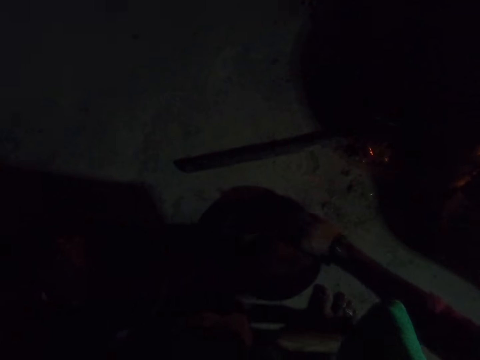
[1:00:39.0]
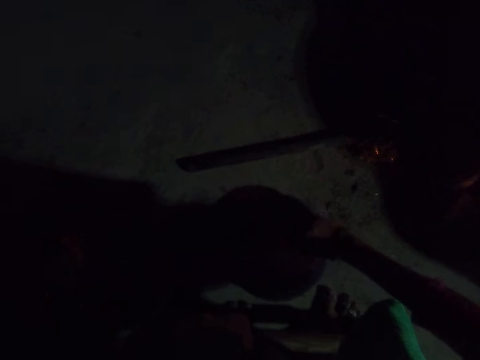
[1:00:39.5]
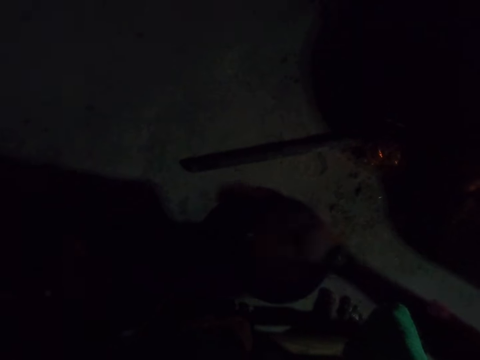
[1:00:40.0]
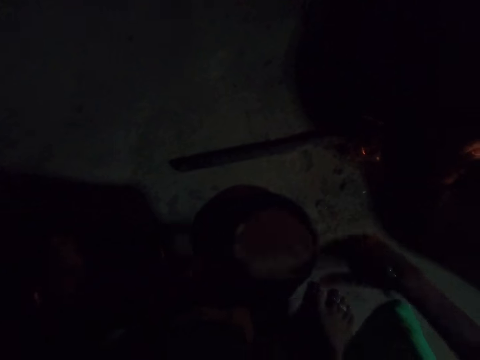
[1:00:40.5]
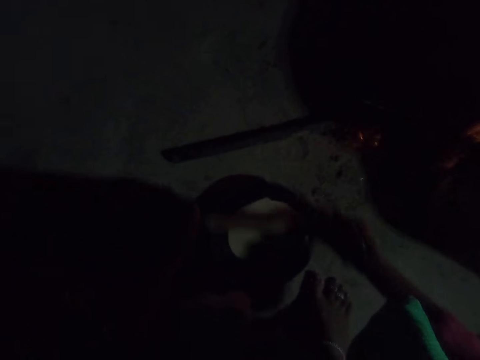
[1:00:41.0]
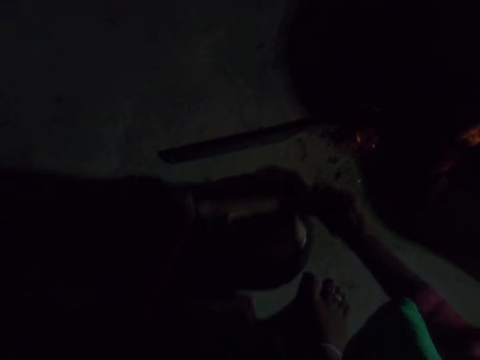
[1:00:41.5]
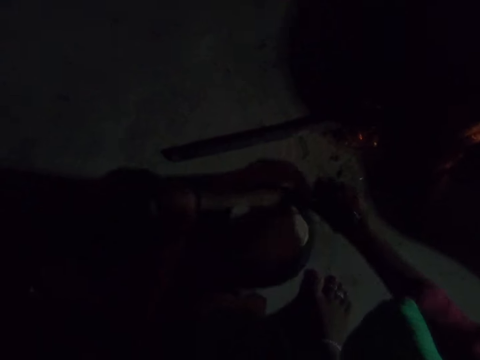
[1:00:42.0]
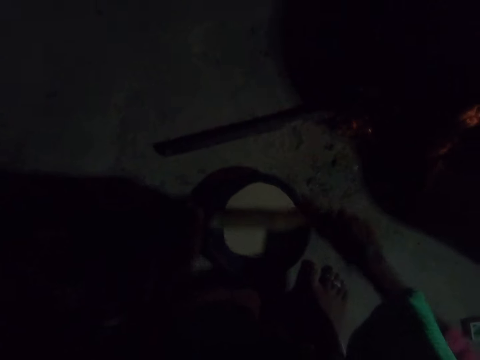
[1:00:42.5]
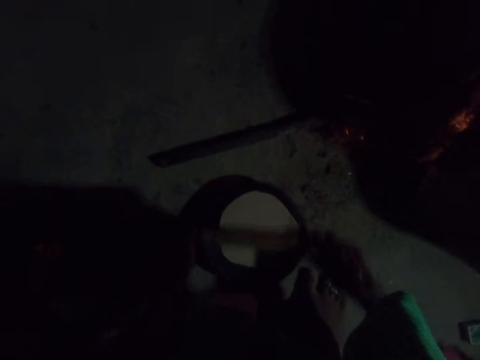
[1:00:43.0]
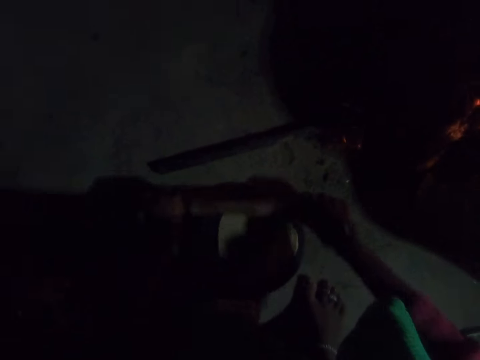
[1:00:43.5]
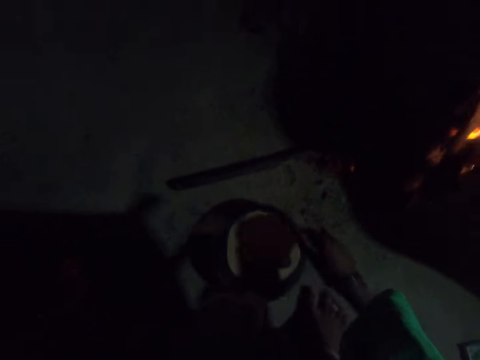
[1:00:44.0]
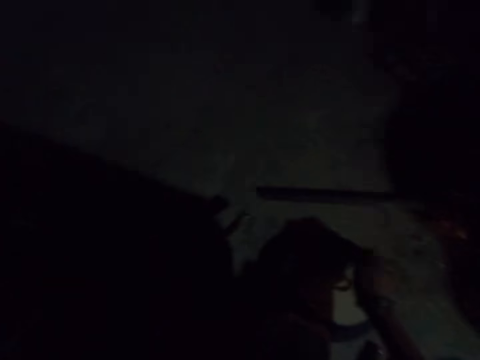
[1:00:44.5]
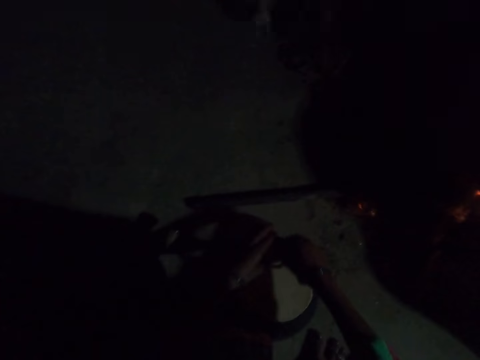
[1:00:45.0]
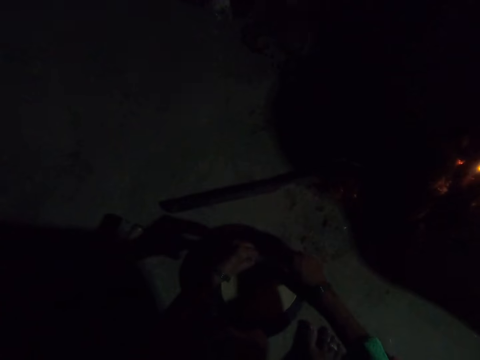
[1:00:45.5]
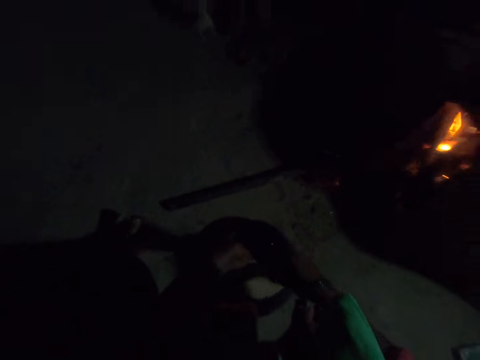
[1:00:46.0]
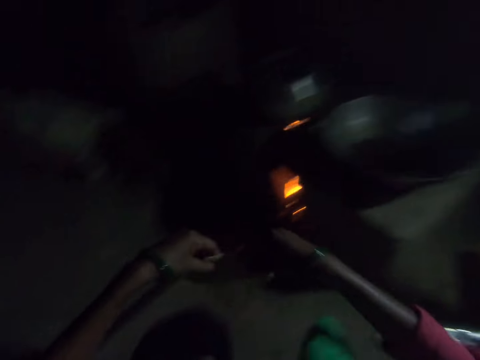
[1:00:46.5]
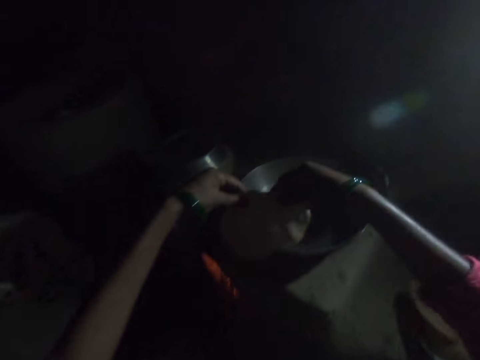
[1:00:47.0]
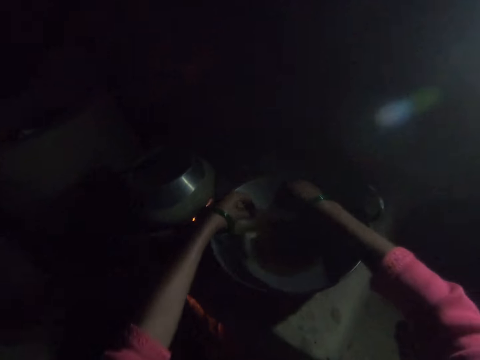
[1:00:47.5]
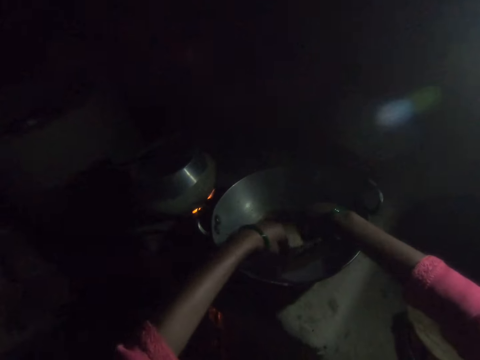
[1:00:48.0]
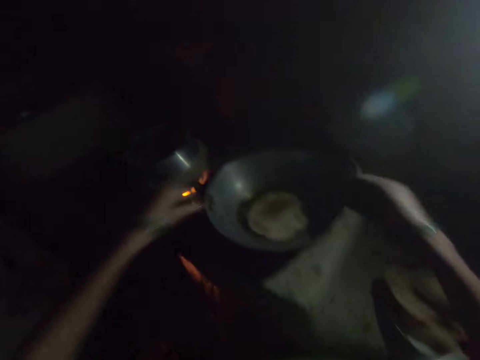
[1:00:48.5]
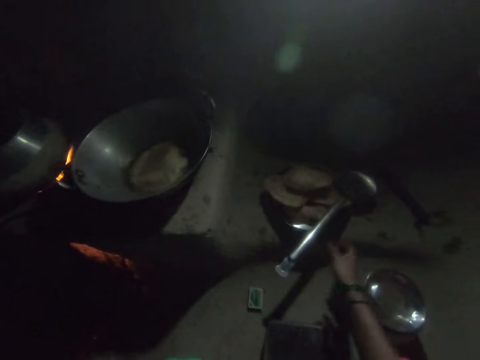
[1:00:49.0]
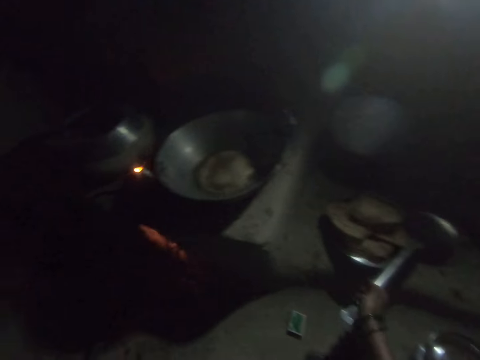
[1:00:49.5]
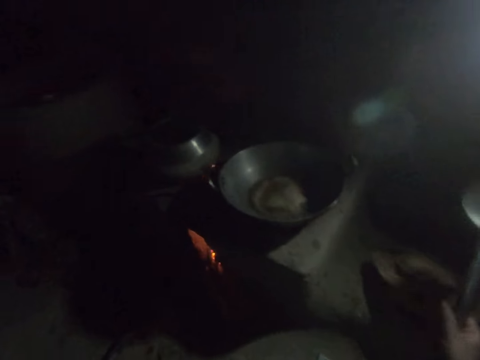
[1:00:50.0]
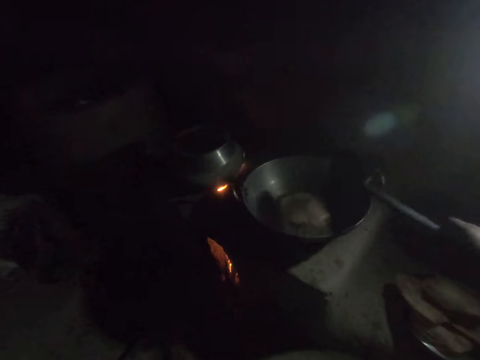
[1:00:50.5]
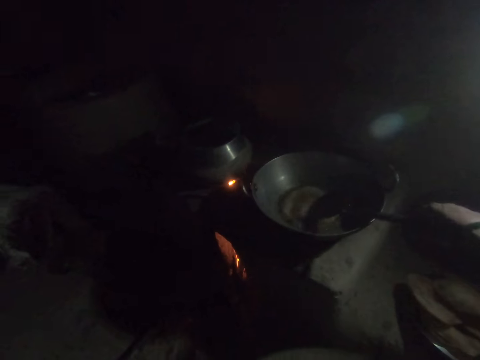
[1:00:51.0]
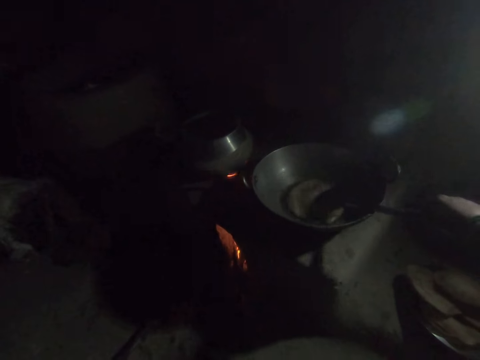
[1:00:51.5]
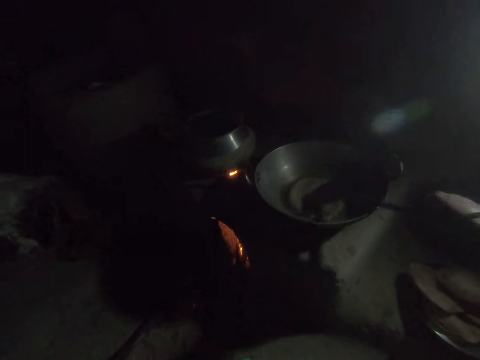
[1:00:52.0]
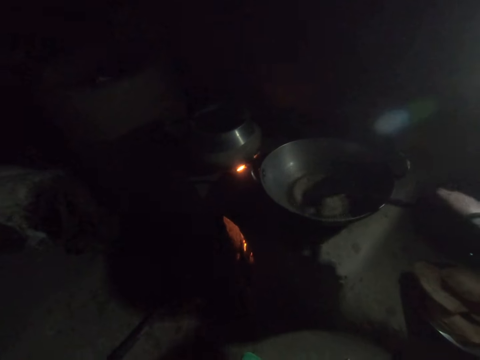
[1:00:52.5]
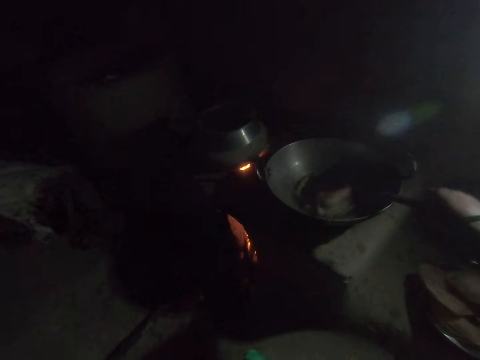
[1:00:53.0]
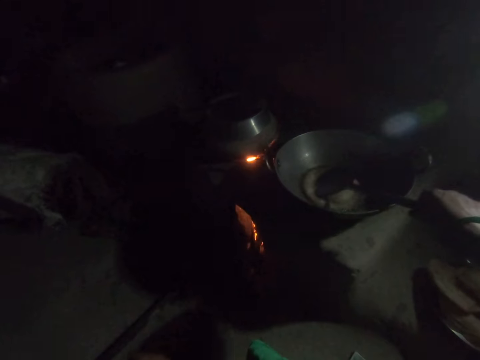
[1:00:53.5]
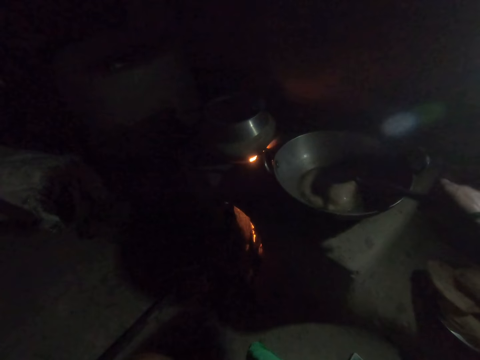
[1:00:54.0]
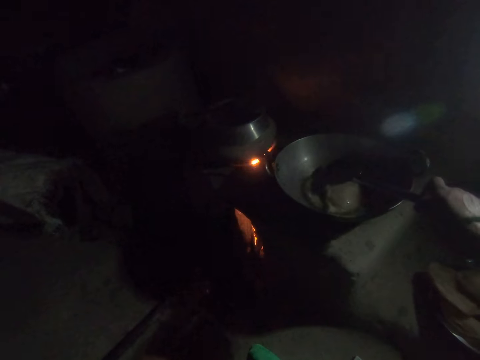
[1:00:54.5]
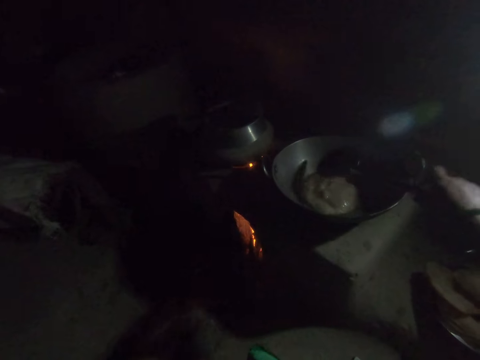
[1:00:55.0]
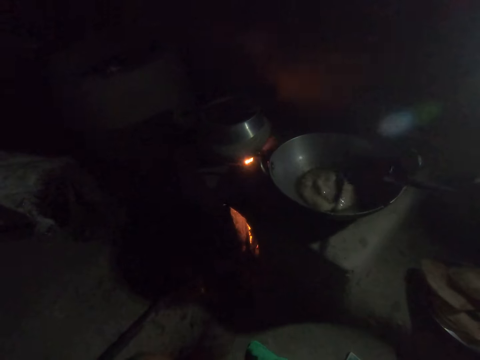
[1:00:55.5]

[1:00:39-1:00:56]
The camera wearer rolls the dough with the rolling pin on the rolling board. She picks up the dough from the rolling board with both her hands. She places the dough into the frying pan. She picks up the spoon from the plate with her right hand. She turns the dough in the frying pan with the spoon in her right hand. She taps the chapati.

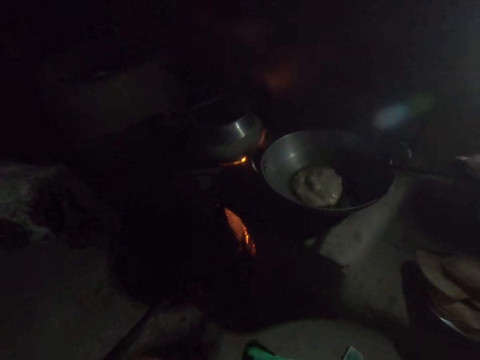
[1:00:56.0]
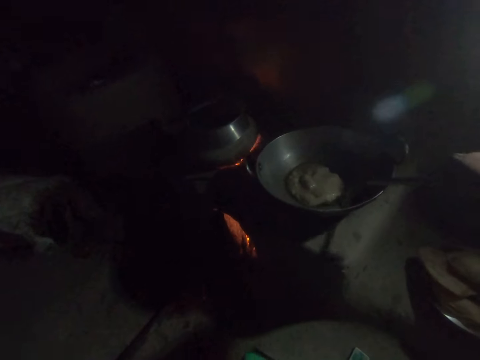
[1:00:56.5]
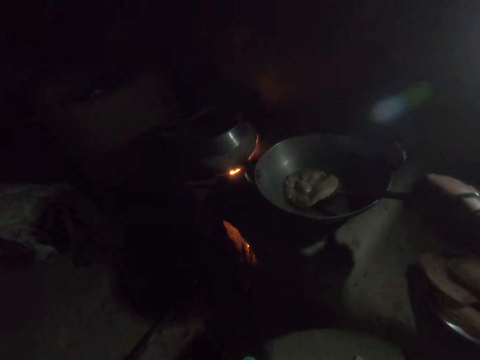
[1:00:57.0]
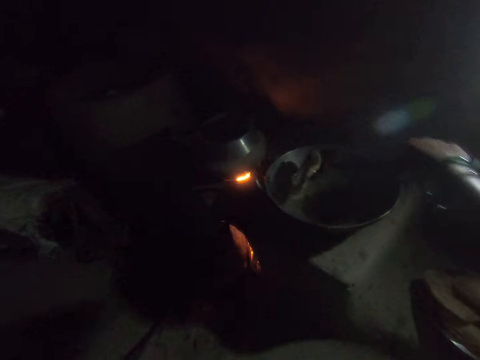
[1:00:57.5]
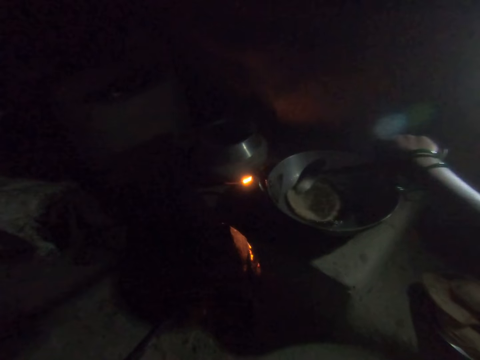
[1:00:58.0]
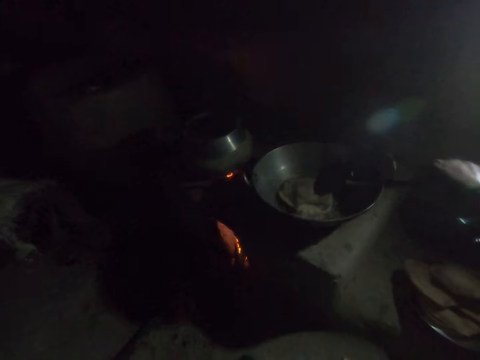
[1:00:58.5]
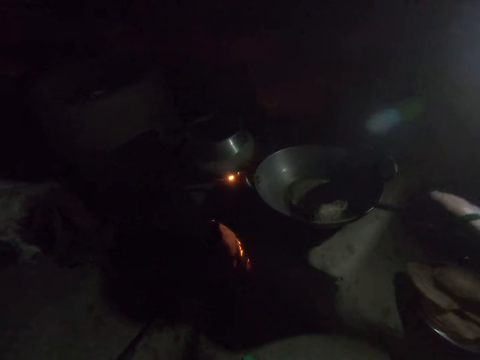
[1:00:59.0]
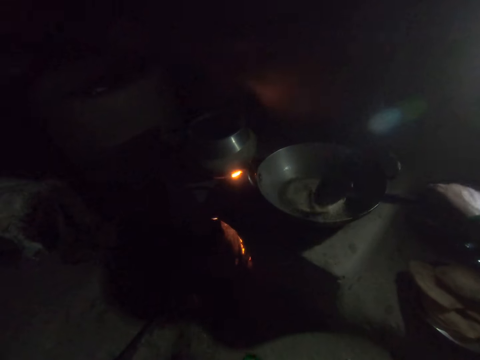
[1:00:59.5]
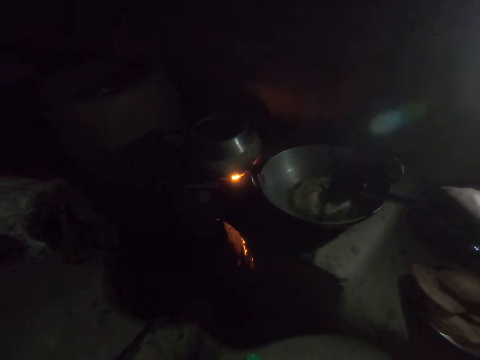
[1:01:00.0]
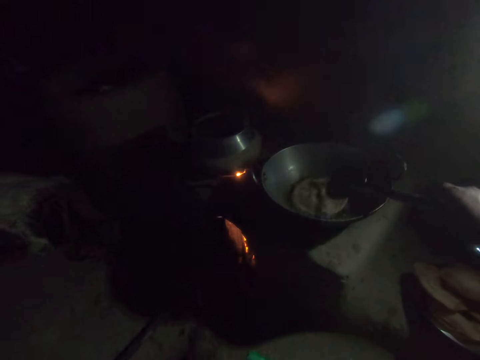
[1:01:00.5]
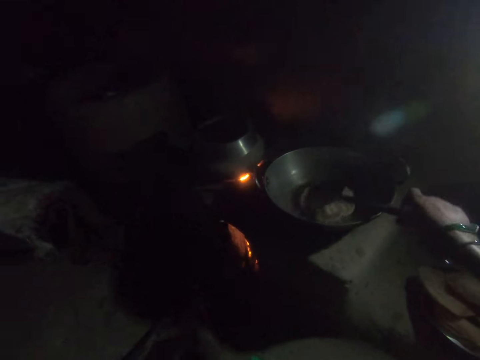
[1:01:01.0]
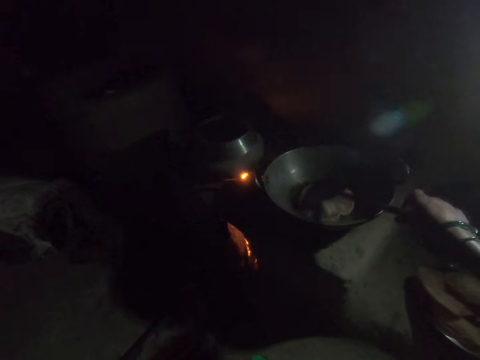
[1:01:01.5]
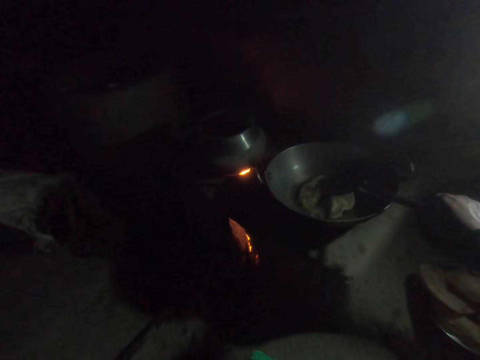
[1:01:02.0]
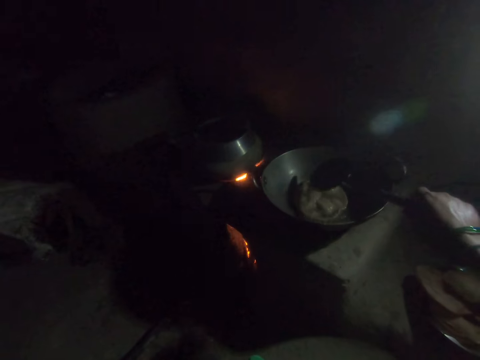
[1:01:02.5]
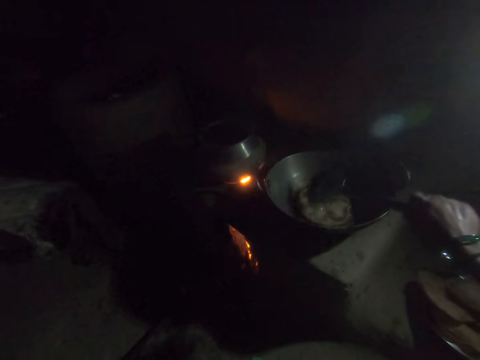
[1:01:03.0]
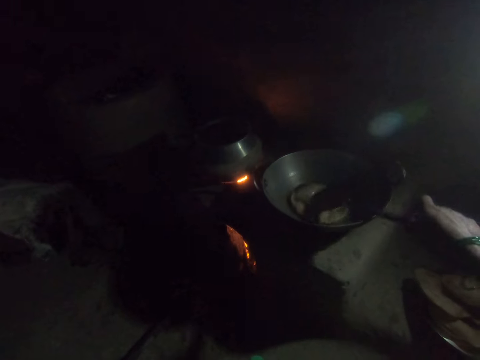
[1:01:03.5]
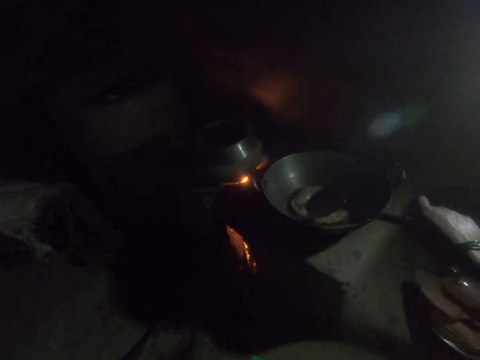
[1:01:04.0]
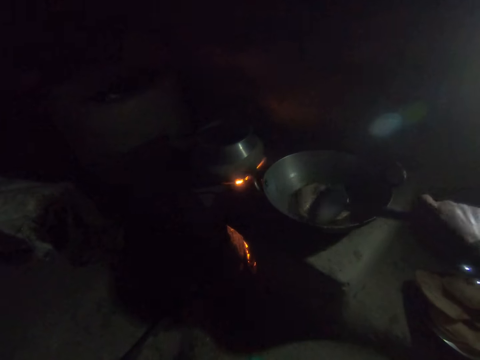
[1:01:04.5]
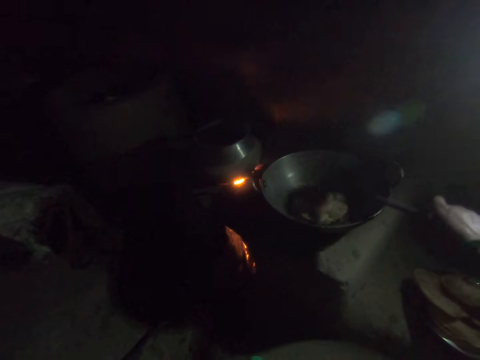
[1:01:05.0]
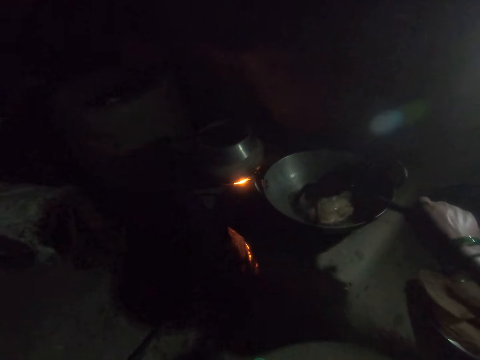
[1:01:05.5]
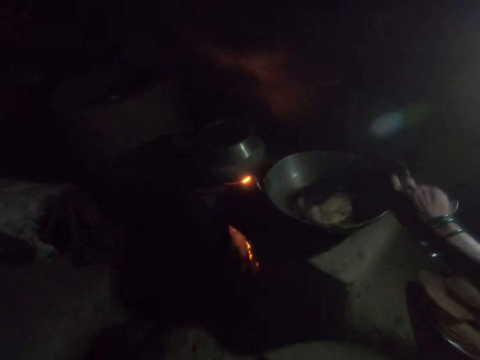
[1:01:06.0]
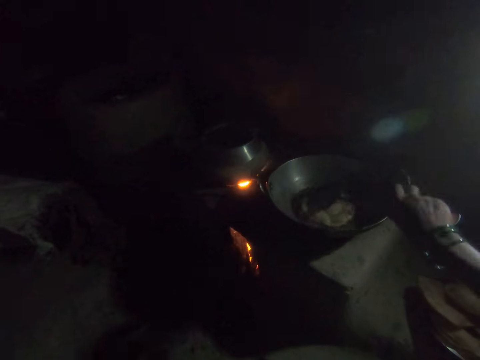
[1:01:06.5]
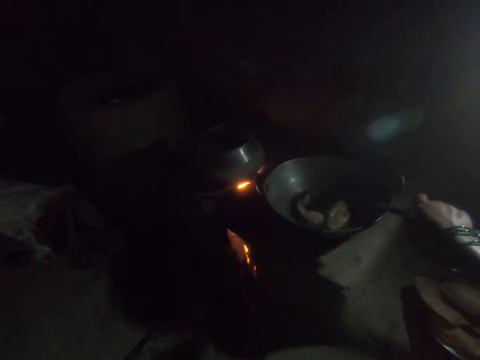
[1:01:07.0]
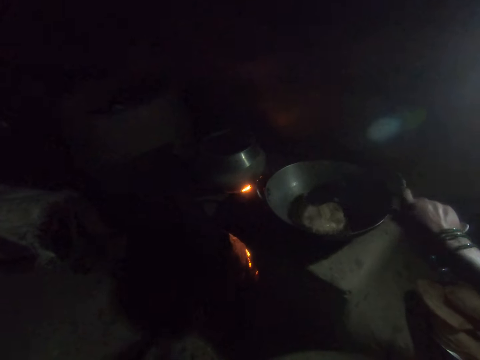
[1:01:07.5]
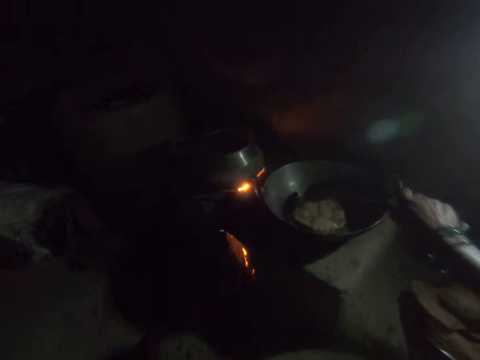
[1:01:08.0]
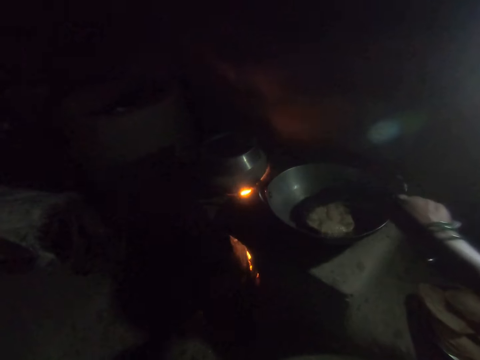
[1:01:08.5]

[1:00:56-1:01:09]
The camera wearer turns the dough over. They tap the chapati.
